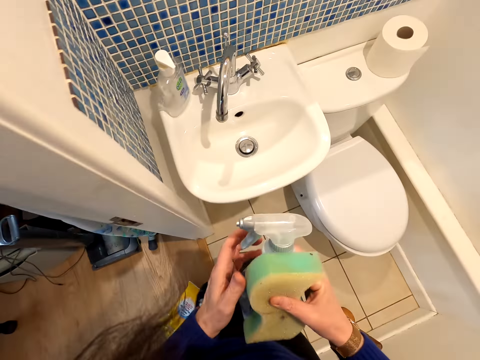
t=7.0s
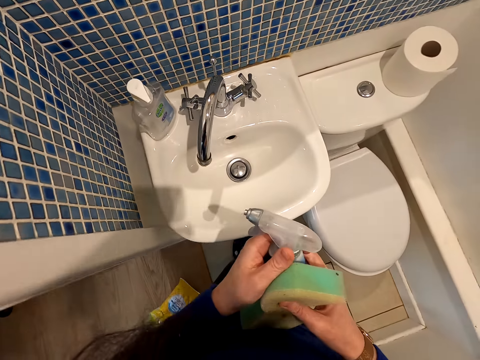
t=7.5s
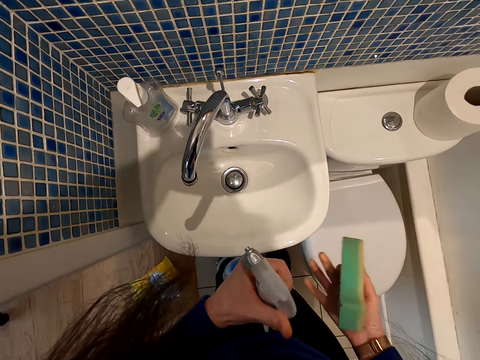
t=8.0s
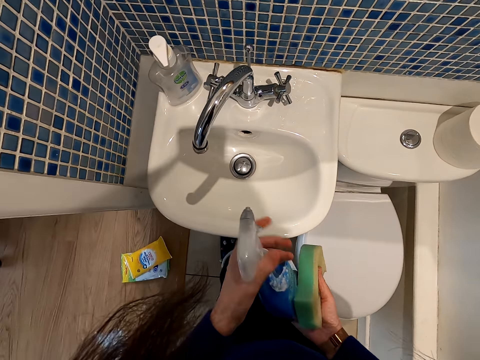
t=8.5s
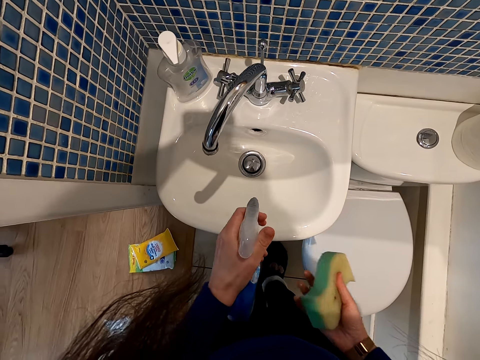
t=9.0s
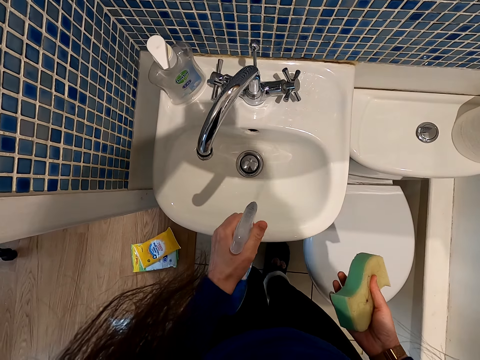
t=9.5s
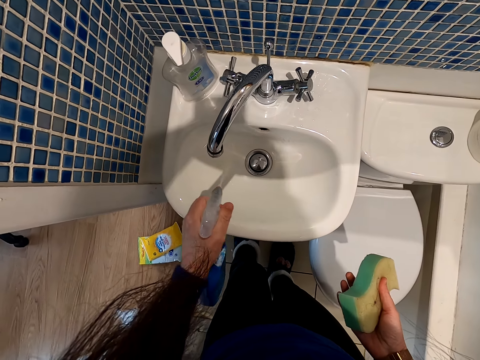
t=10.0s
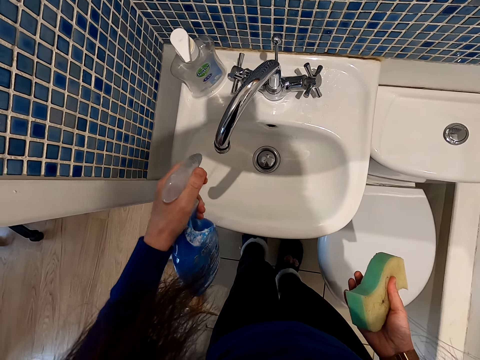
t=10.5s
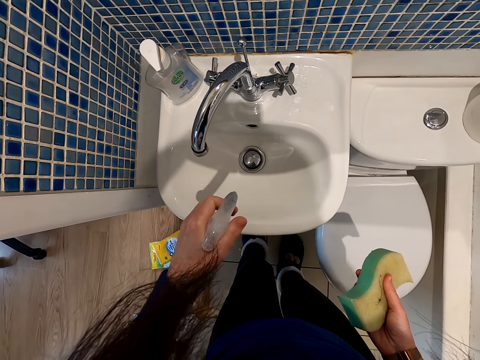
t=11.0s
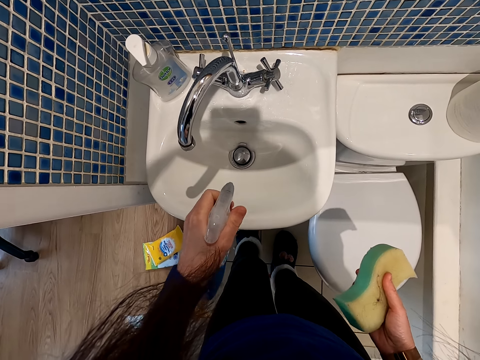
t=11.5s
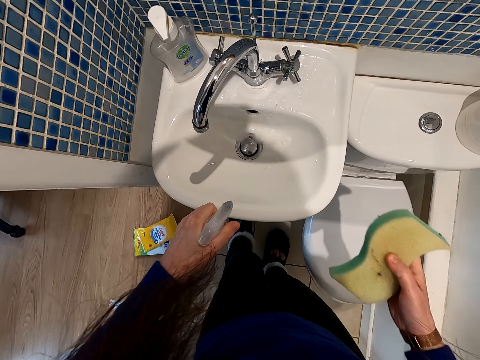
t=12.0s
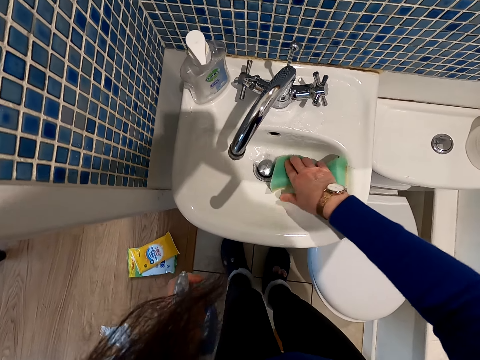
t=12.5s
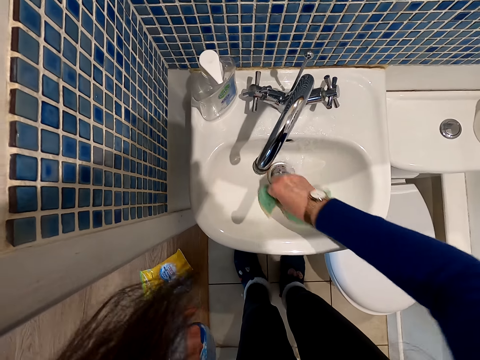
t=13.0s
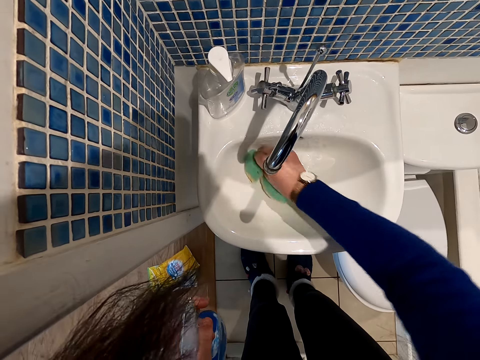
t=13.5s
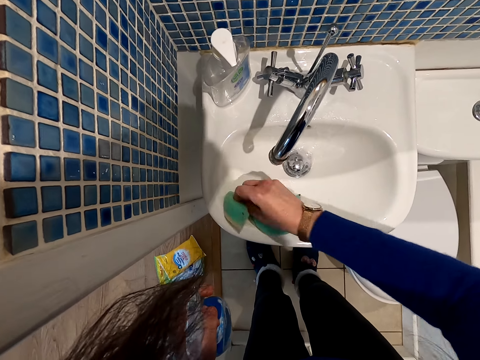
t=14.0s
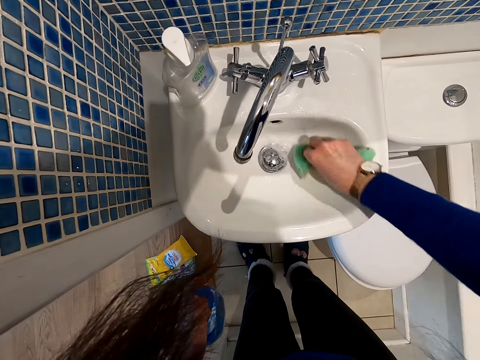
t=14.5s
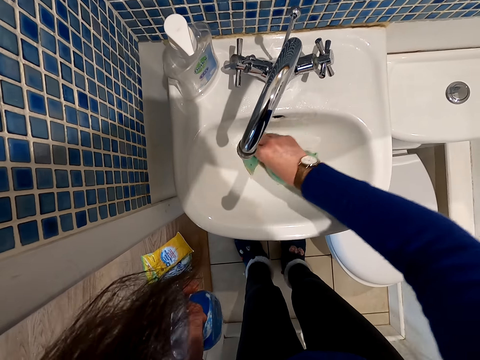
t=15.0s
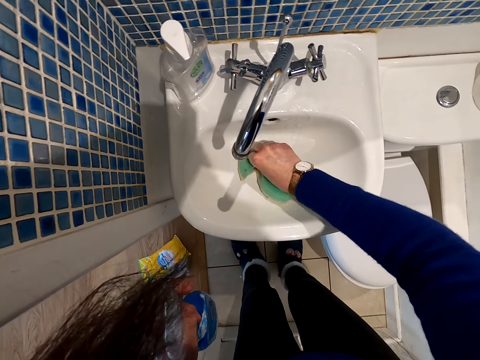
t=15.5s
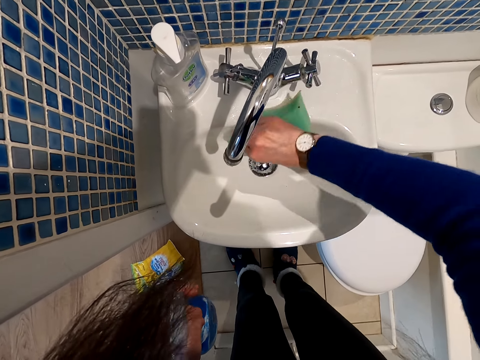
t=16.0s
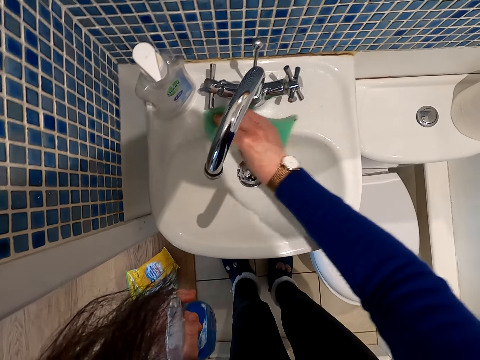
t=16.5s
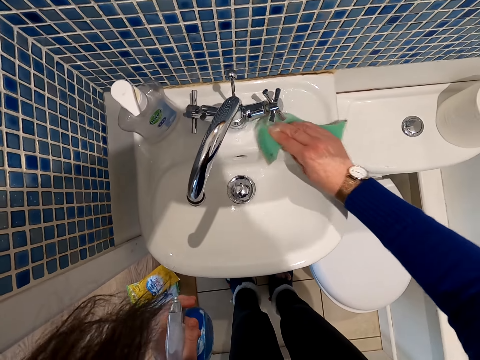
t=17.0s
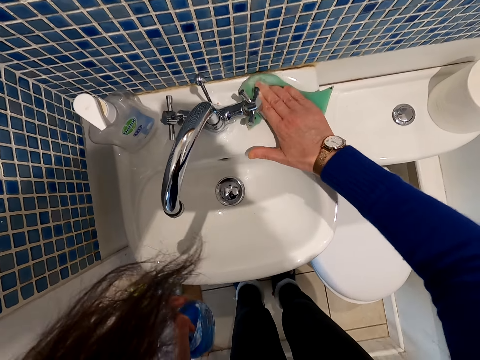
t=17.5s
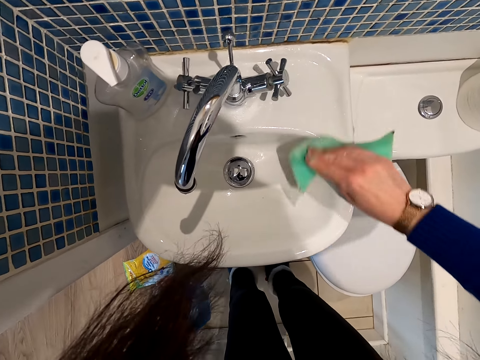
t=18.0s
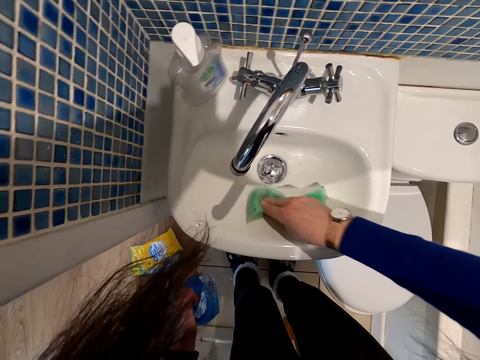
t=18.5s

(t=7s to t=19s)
The camera wearer holds the detergent. They touch the detergent. They spray soap on the sink. They scrub the sink. They clean the toilet.

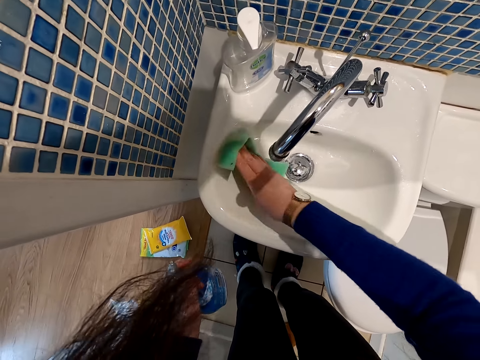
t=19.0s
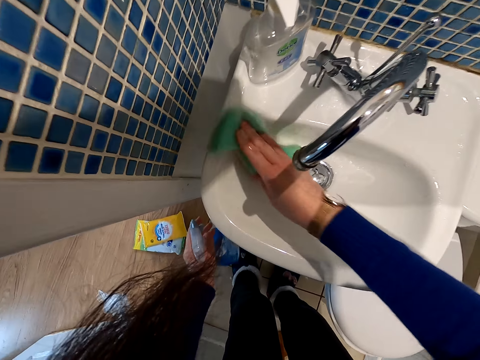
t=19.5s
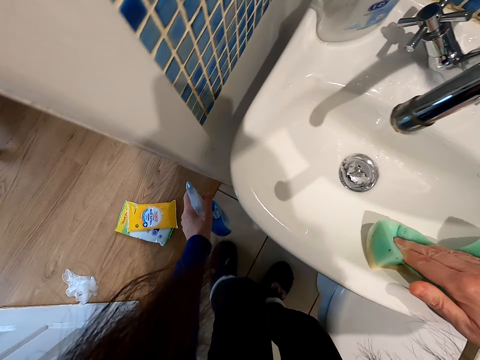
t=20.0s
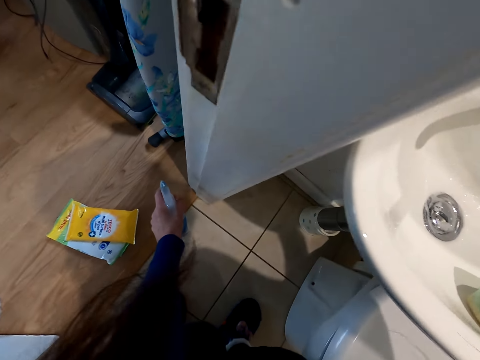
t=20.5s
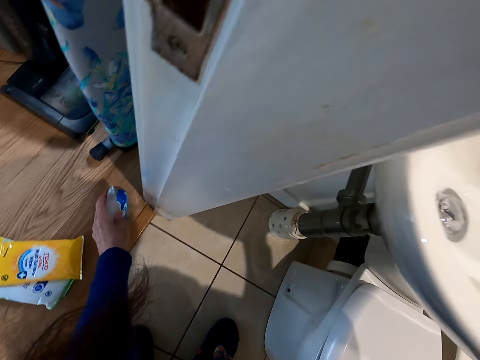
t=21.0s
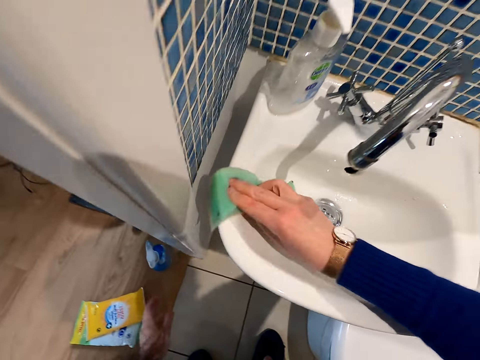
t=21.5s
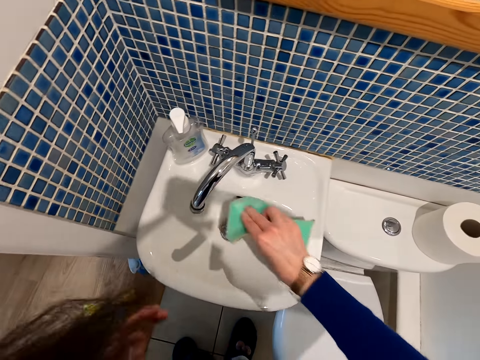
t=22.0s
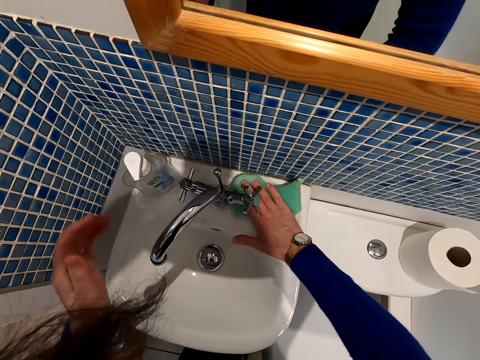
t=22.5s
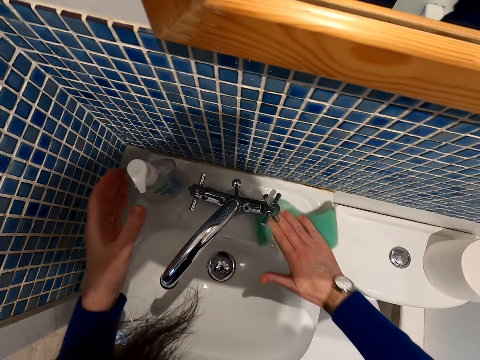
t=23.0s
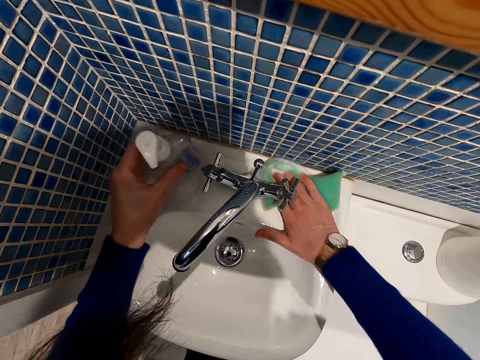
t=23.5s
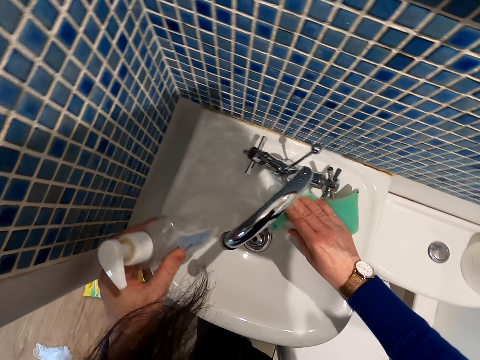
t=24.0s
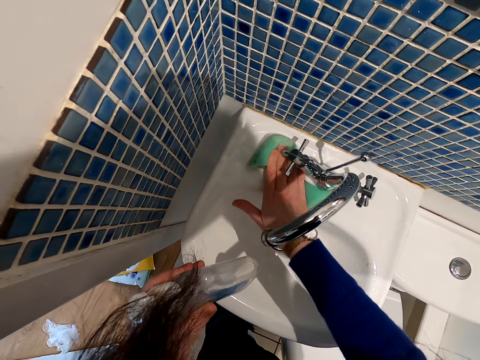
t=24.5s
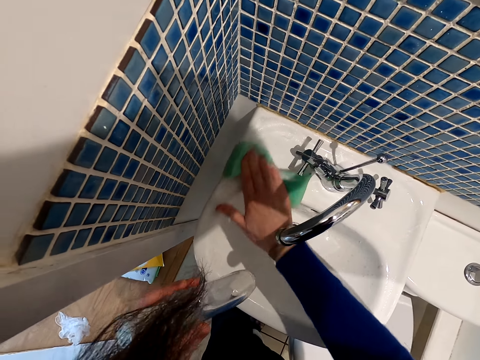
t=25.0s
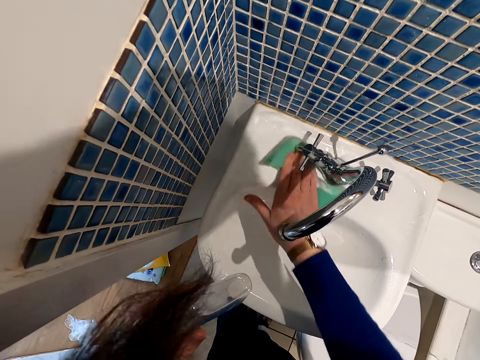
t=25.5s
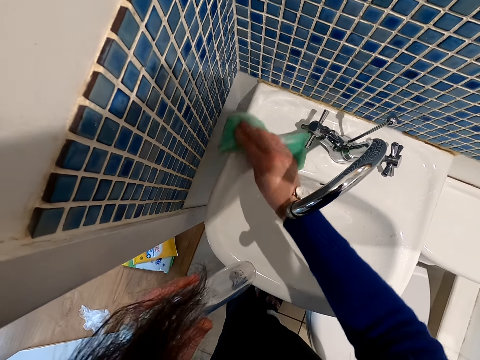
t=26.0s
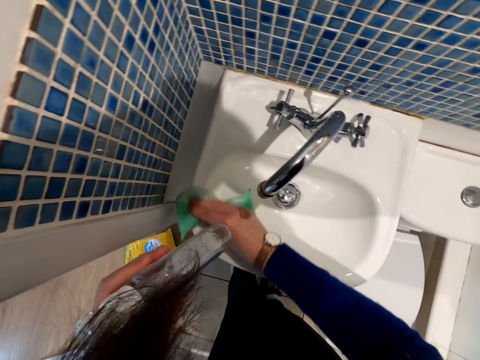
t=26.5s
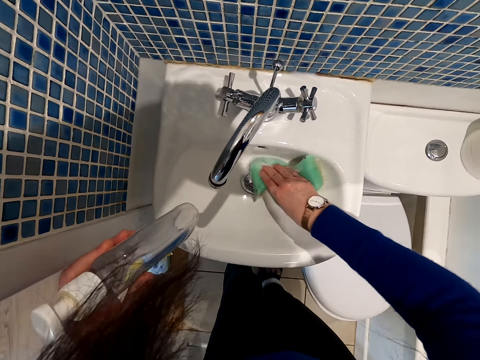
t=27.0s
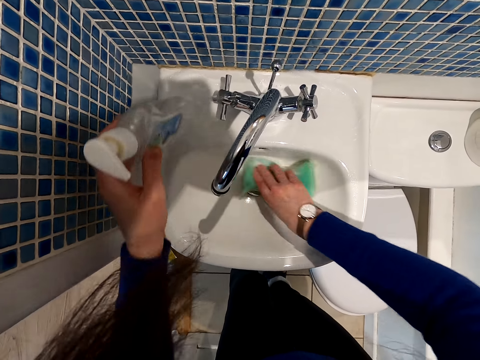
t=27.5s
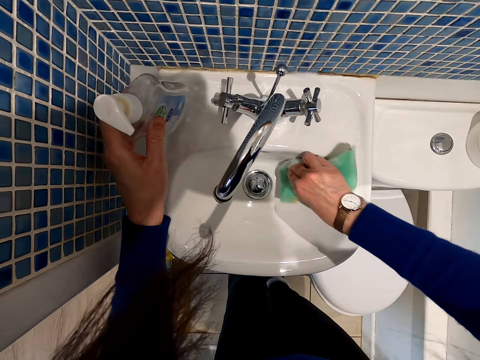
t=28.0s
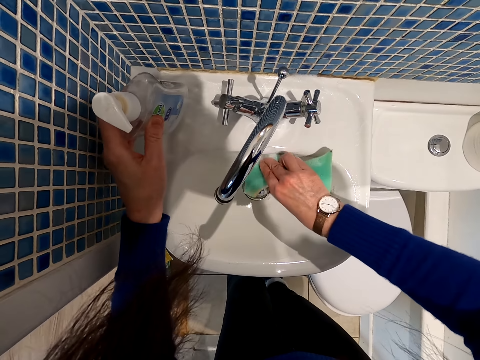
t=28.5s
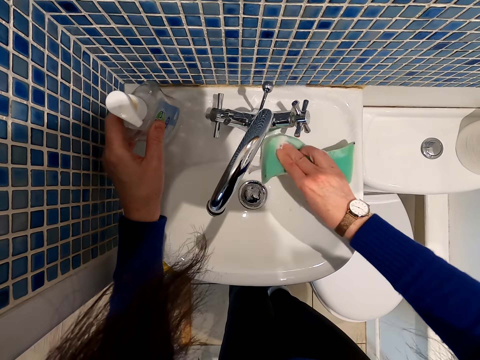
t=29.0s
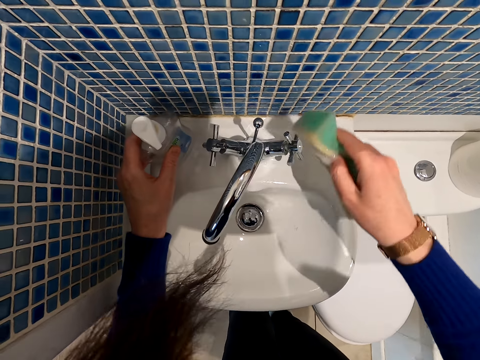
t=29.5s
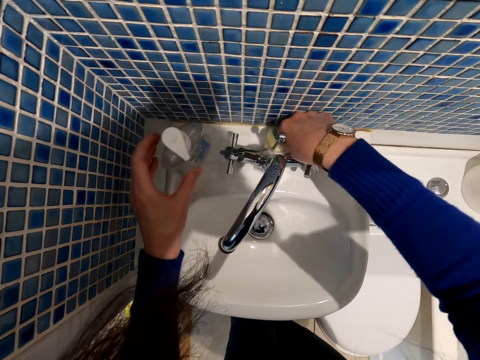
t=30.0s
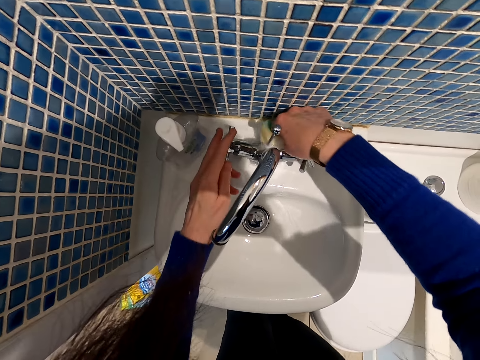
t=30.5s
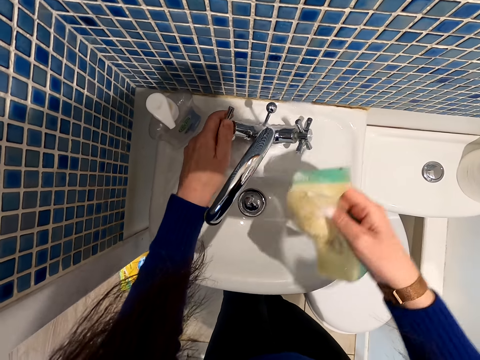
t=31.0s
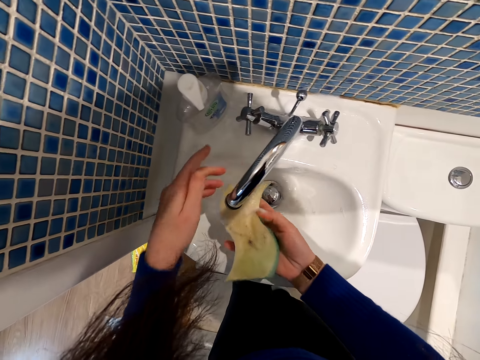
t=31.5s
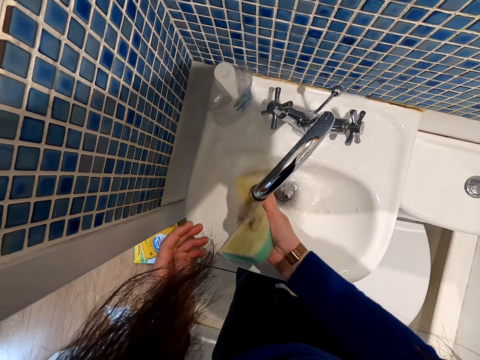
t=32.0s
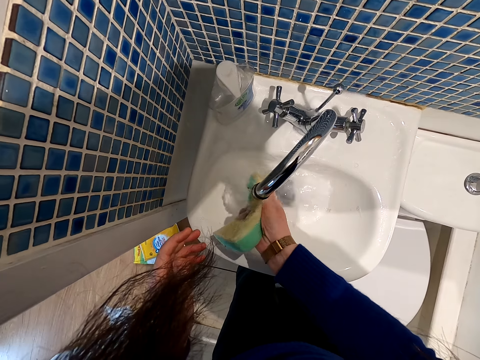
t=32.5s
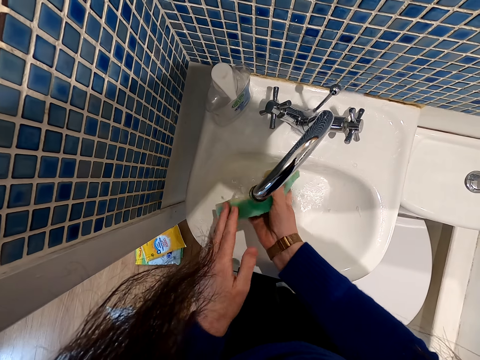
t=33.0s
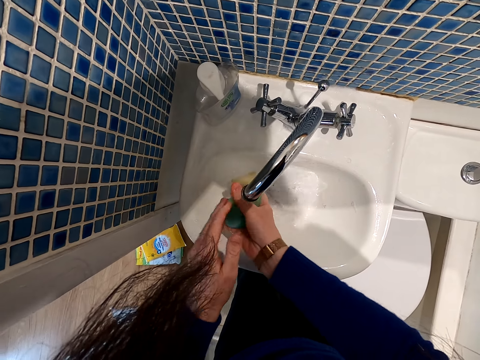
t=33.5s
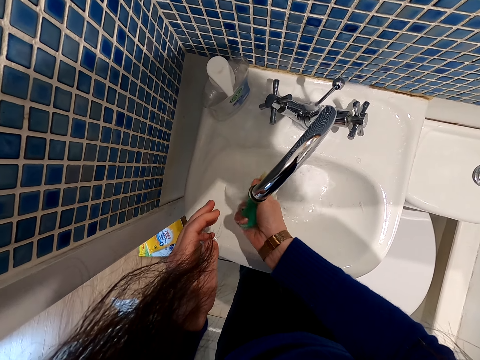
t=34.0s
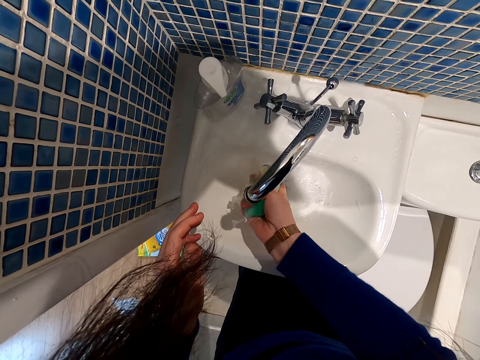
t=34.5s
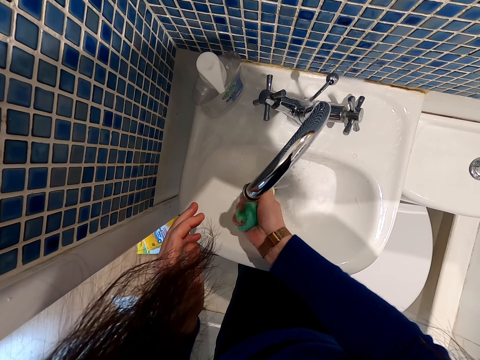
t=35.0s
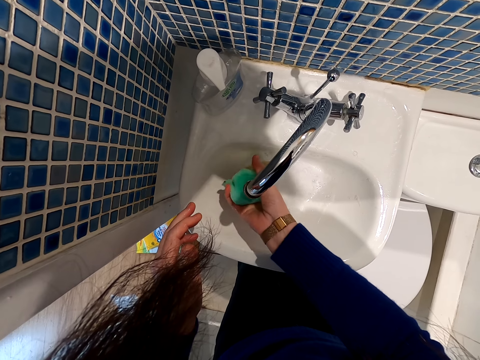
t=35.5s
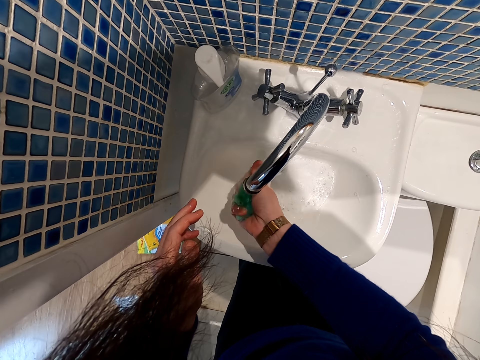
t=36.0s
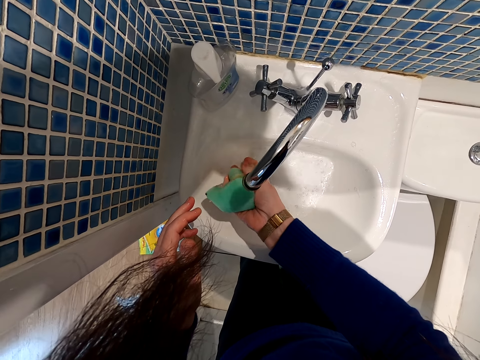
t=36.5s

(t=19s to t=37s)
The camera wearer puts the spraying bottle on the floor. They clean the sink. They pick up a bottle from the sink. They clean the sink. They put the bottle on the sink. They scrub the sink. They open the tap. They rinse the sponge in the sink. They squeeze the sponge. They fold the sponge. They squeeze the sponge repeatedly.
